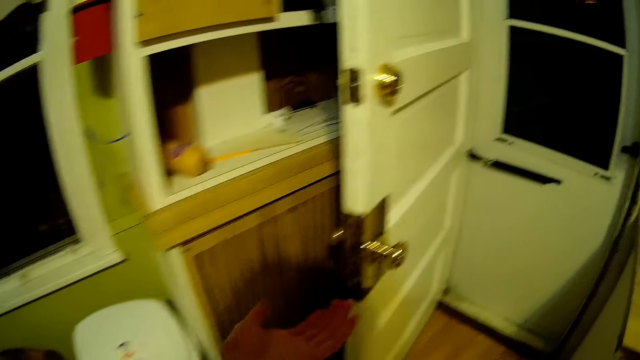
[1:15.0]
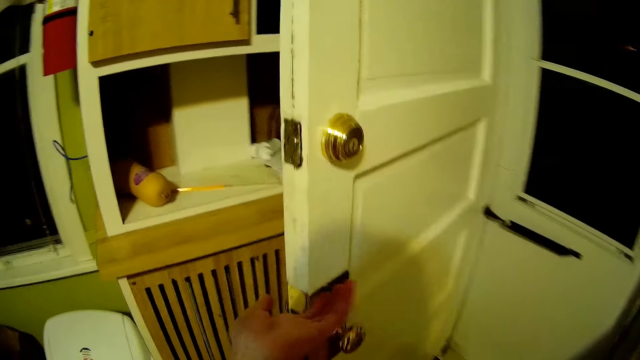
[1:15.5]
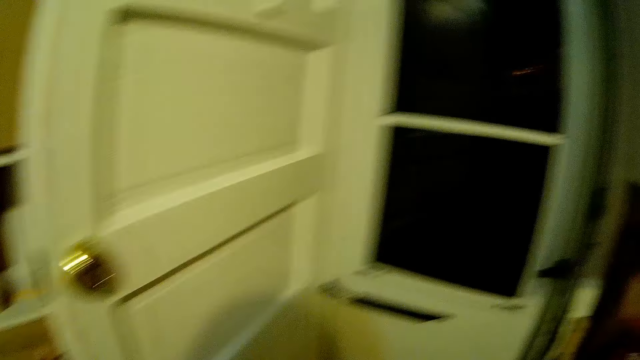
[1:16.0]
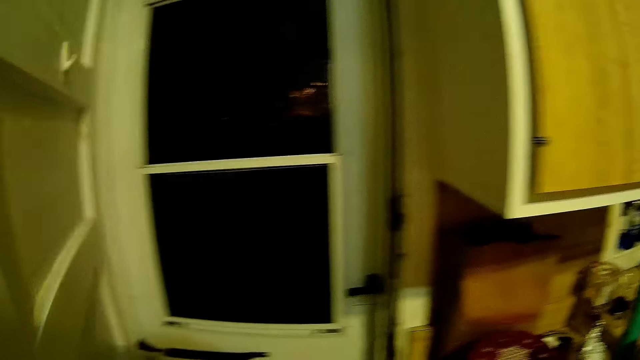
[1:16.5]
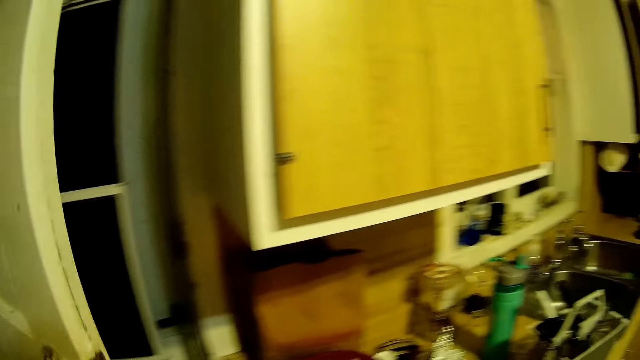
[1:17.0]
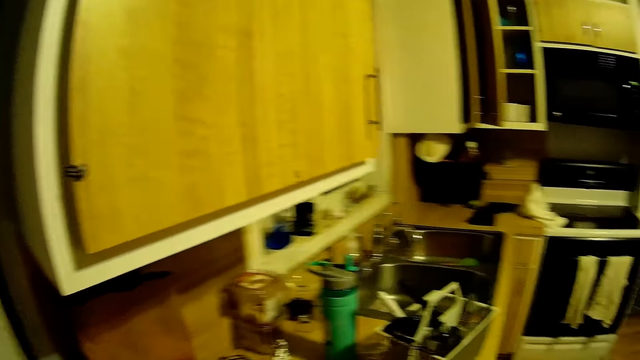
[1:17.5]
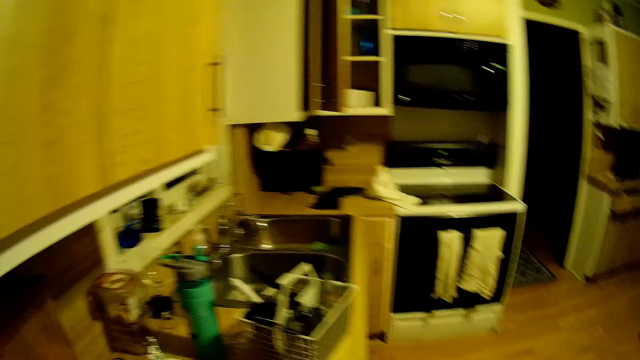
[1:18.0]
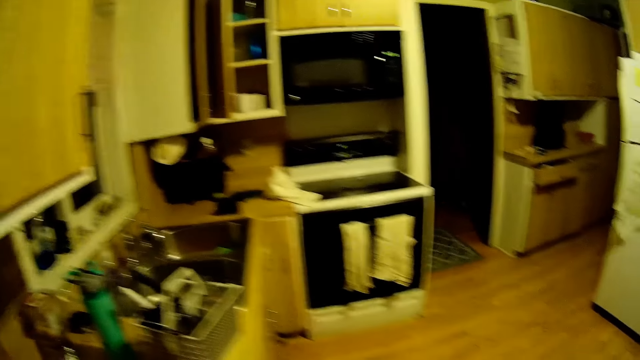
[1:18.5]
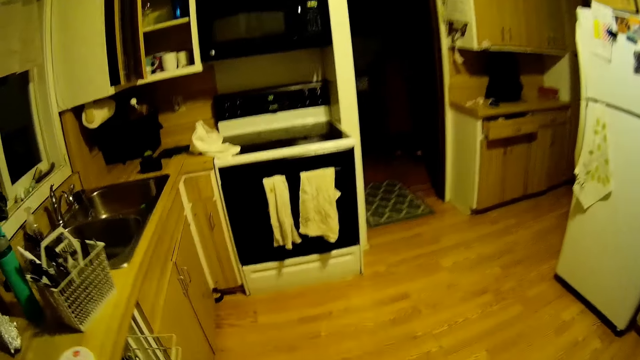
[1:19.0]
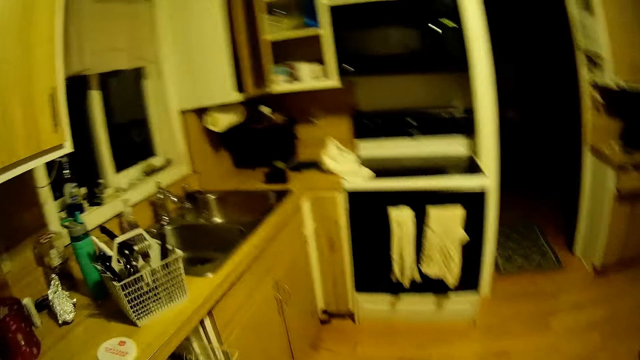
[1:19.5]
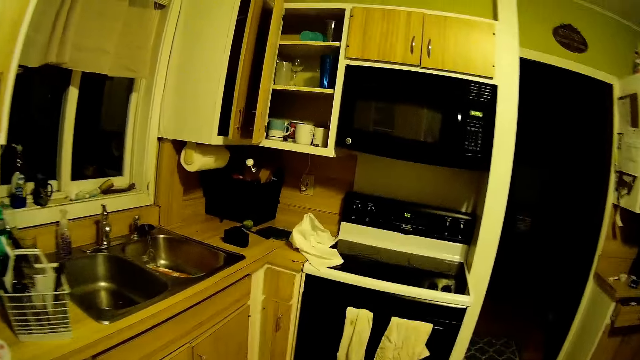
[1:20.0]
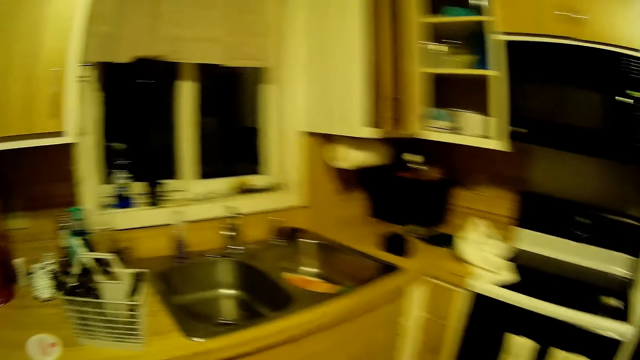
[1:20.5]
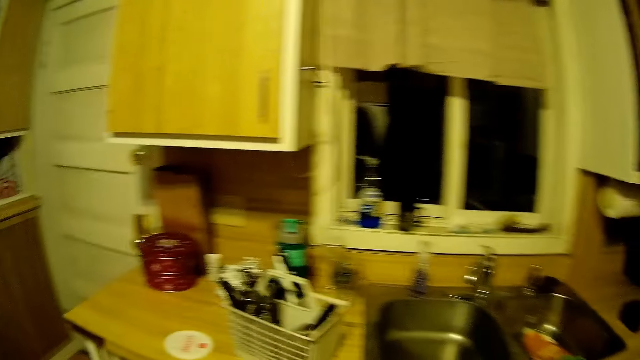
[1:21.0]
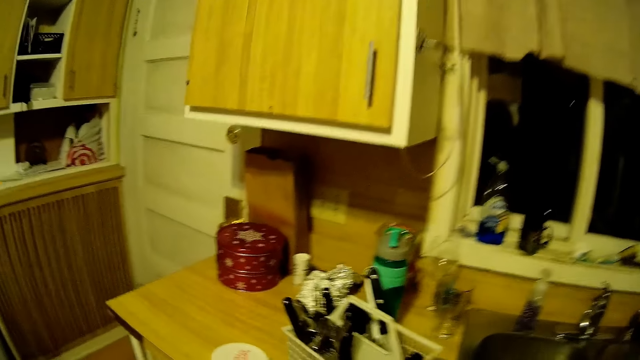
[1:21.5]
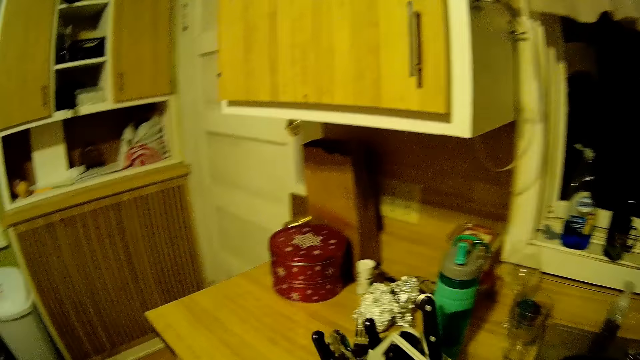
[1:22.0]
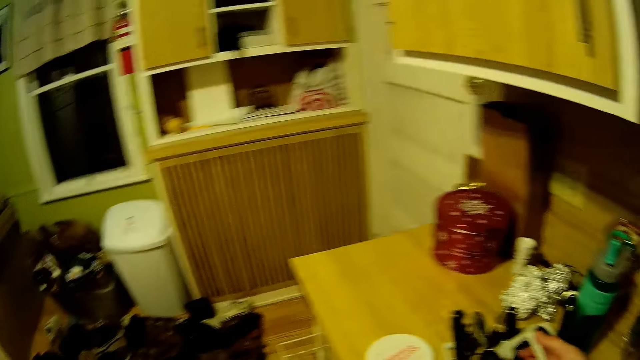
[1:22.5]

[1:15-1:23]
The camera wearer closes the door with her left hand. She walks around.

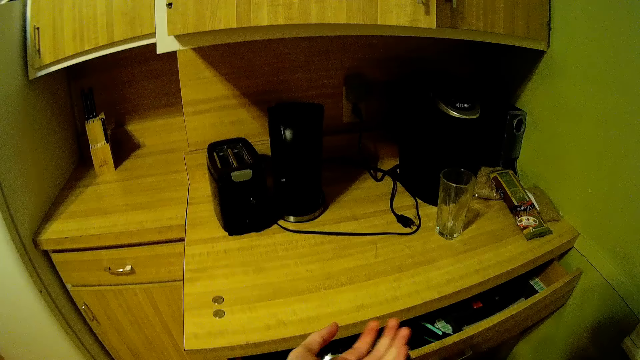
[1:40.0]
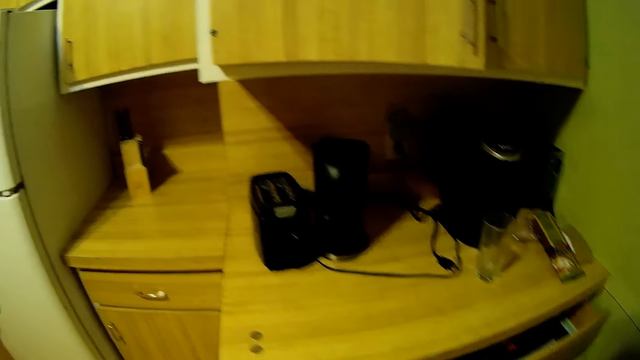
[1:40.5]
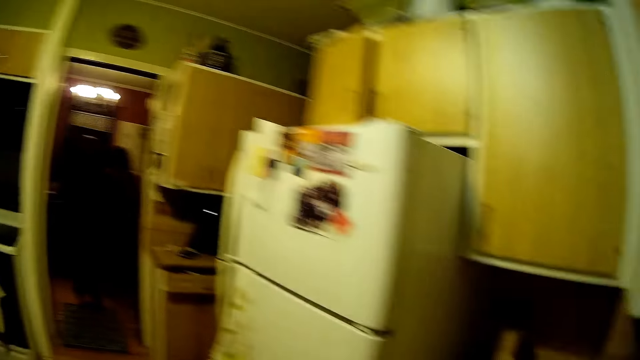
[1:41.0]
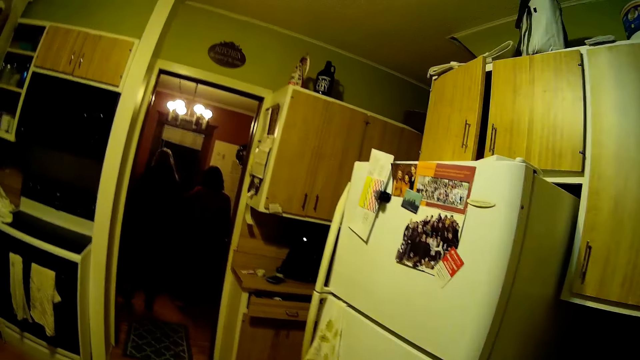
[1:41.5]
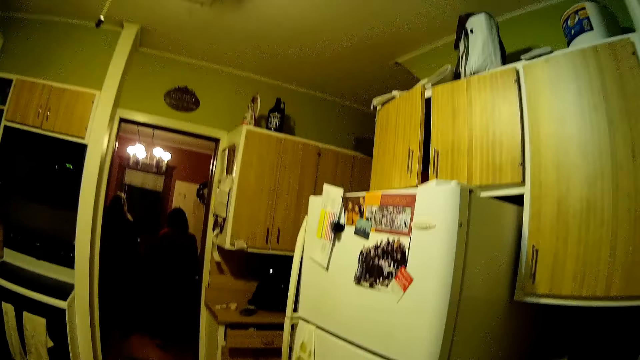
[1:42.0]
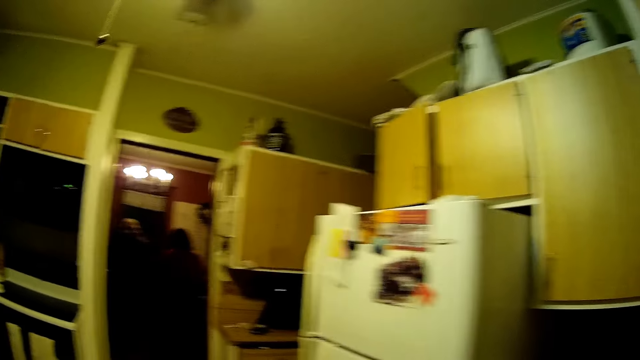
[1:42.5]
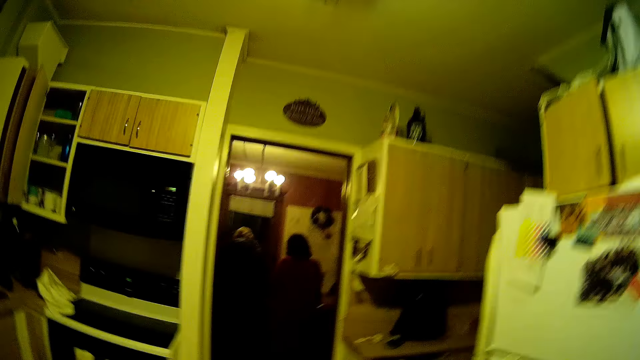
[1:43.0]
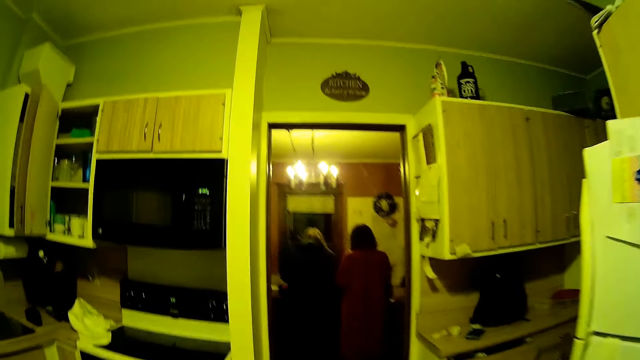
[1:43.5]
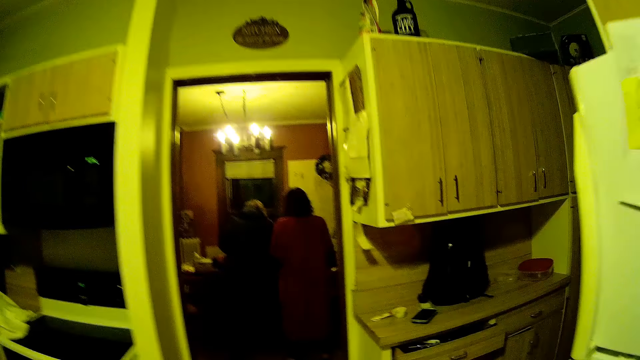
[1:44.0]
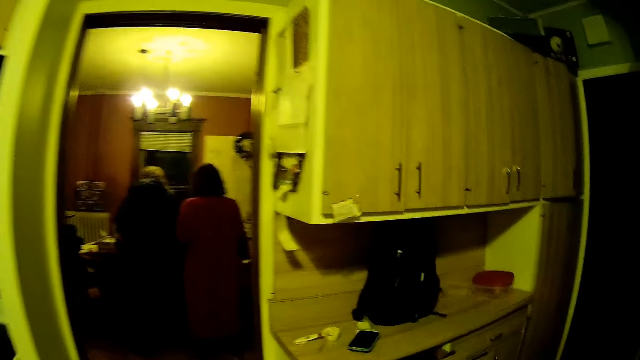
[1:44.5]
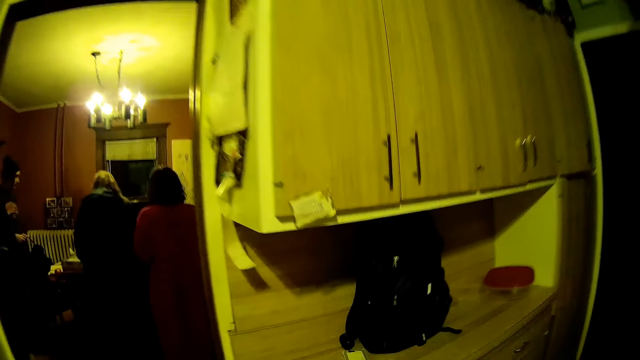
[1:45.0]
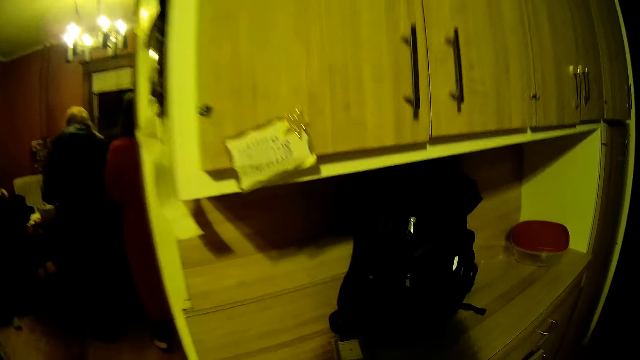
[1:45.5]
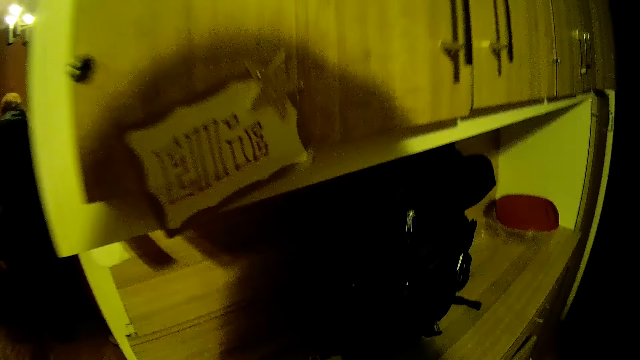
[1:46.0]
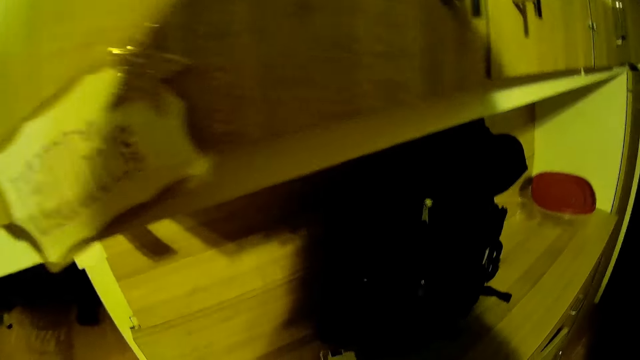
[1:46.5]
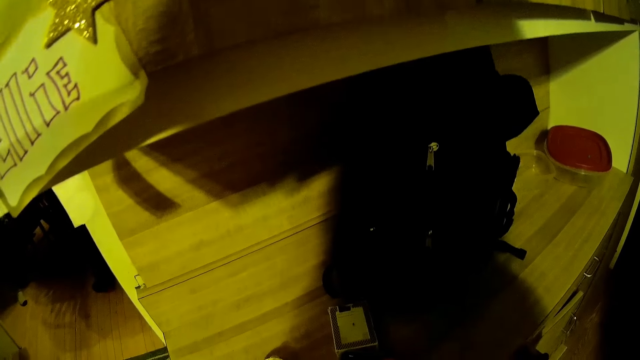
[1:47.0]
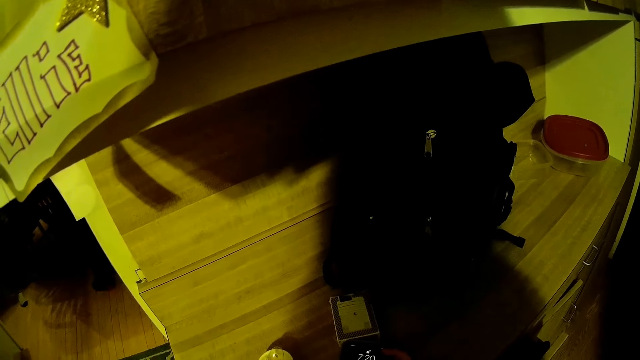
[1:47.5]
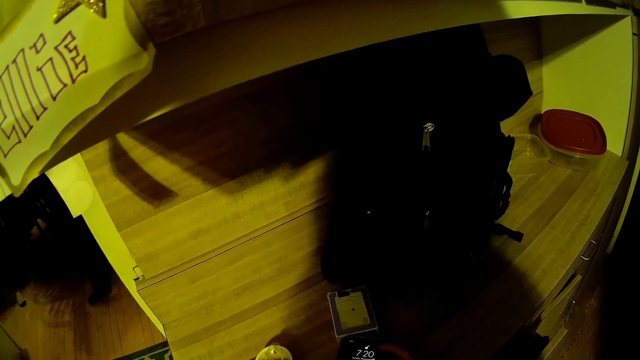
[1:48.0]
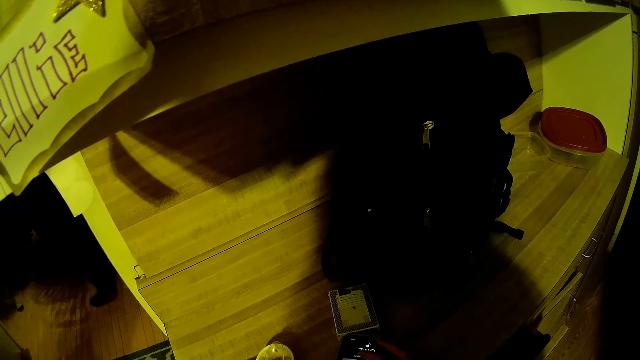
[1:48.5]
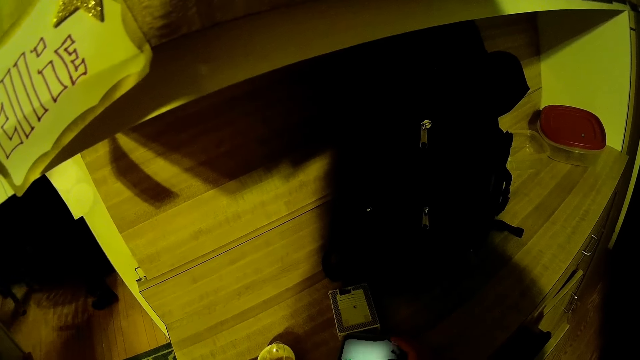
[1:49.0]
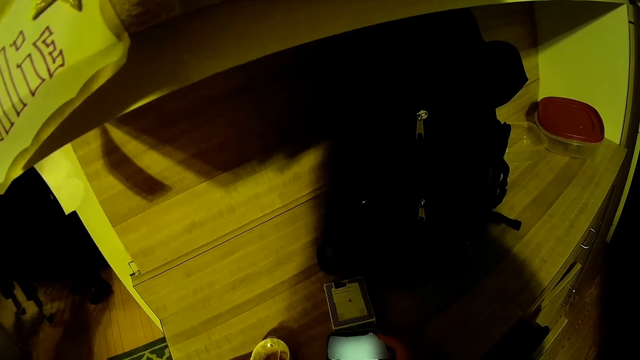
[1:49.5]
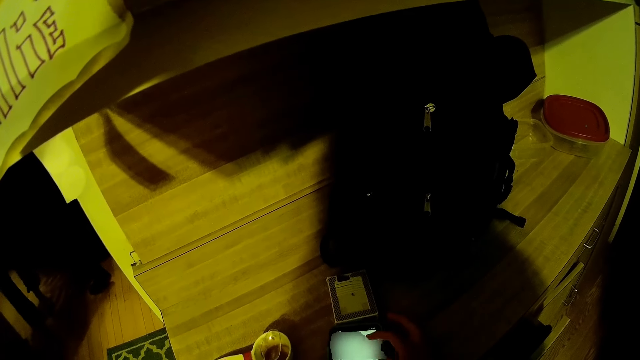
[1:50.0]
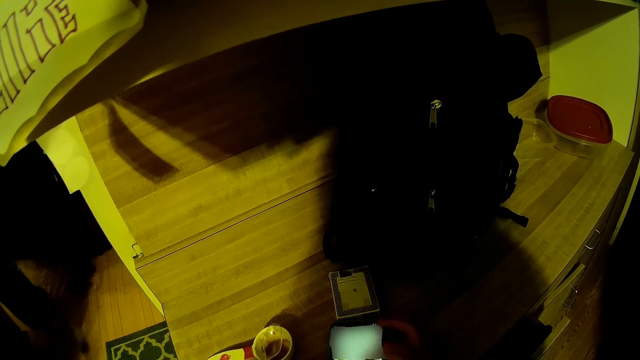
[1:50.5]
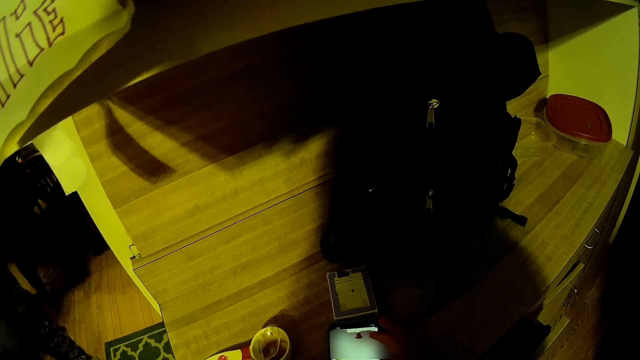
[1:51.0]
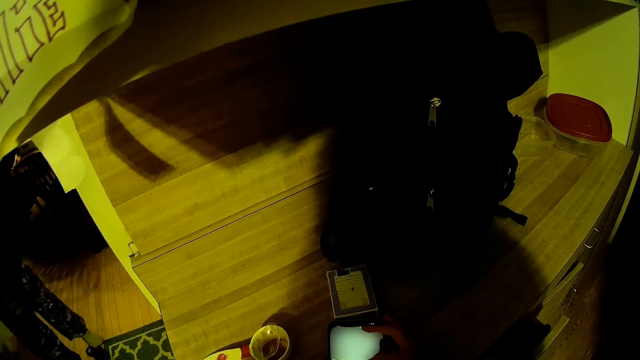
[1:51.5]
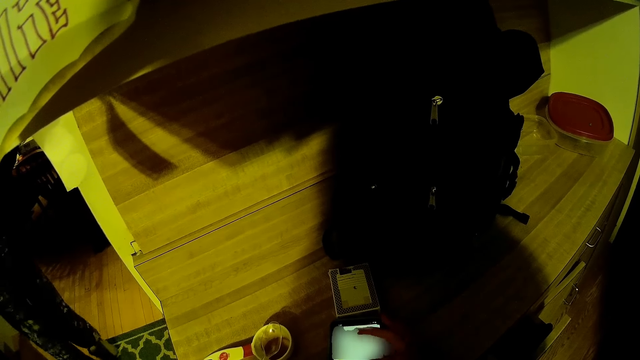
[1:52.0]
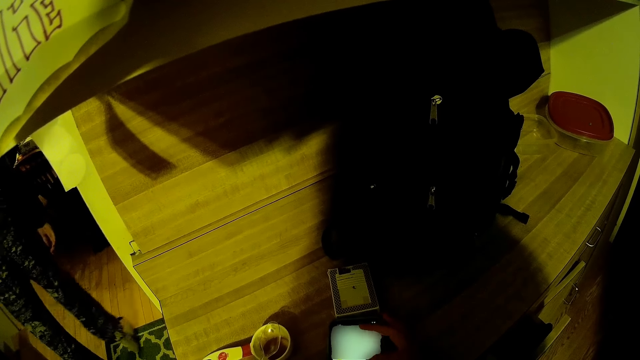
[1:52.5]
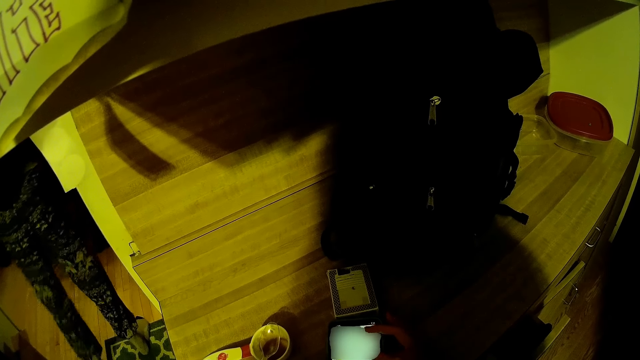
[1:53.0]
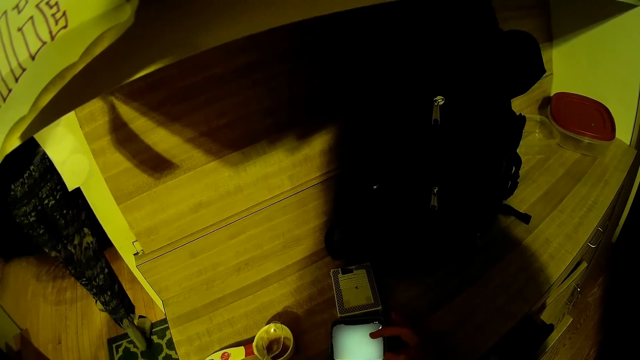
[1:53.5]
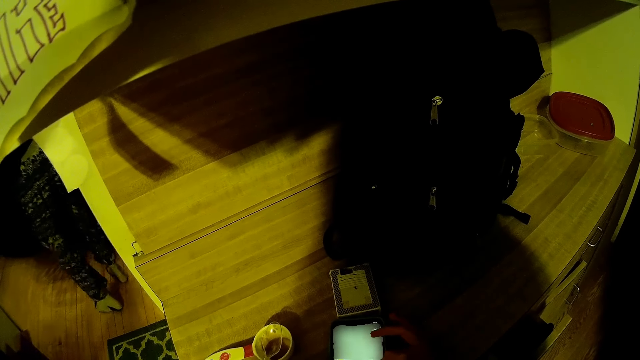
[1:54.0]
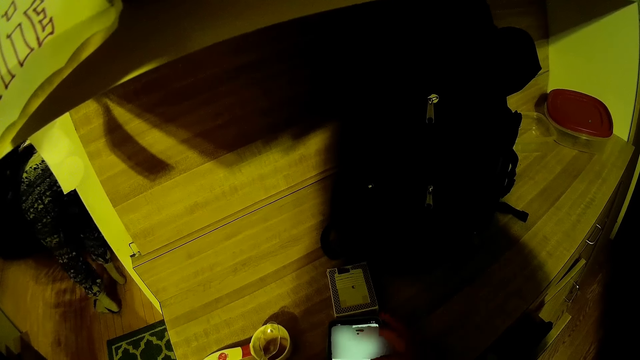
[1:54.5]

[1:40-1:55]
The camera wearer walks around. She operates a phone on a table with her right hand.
